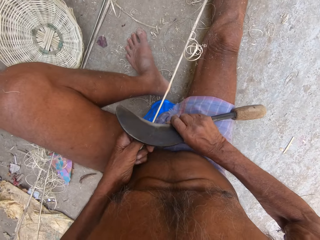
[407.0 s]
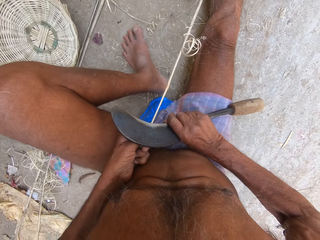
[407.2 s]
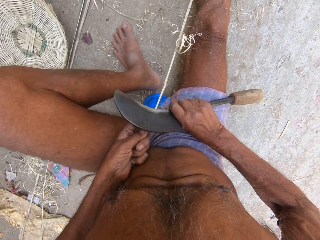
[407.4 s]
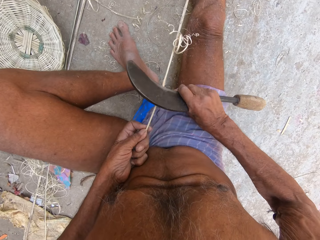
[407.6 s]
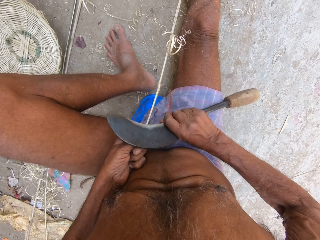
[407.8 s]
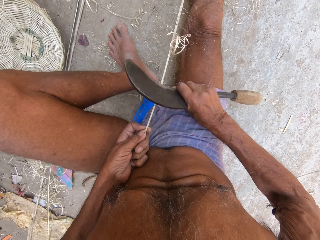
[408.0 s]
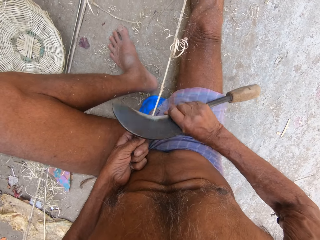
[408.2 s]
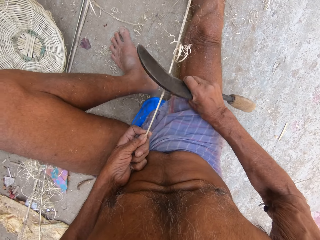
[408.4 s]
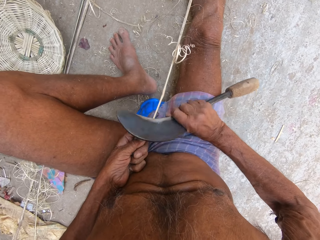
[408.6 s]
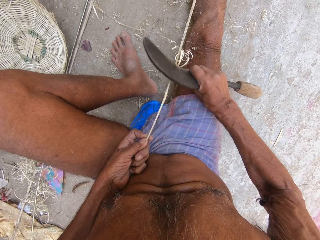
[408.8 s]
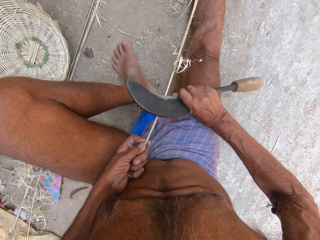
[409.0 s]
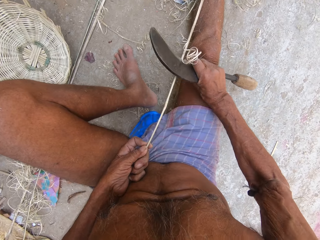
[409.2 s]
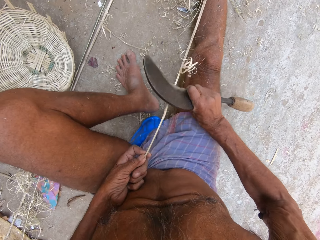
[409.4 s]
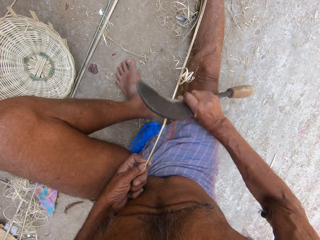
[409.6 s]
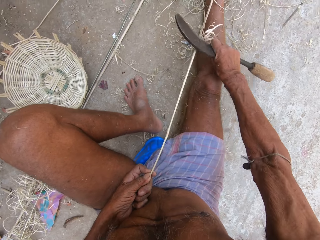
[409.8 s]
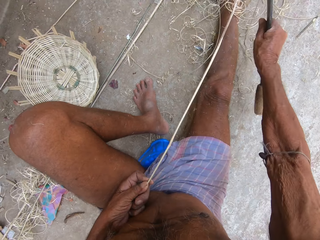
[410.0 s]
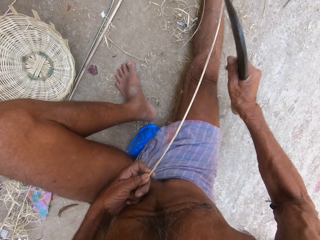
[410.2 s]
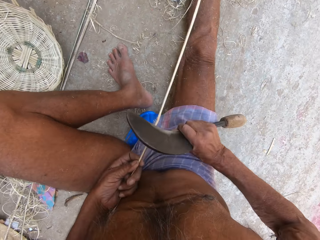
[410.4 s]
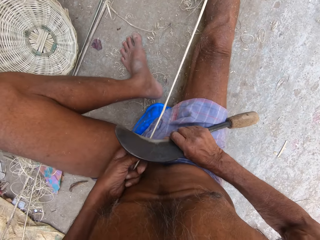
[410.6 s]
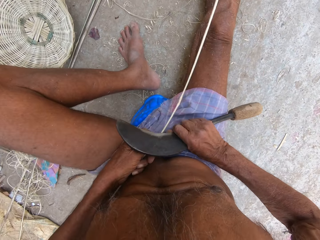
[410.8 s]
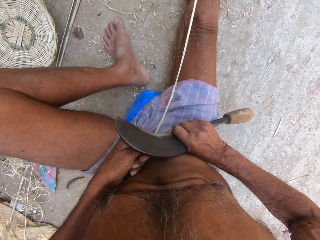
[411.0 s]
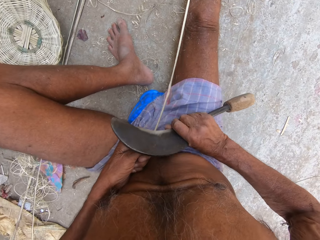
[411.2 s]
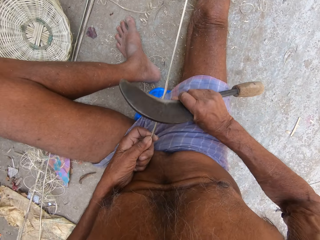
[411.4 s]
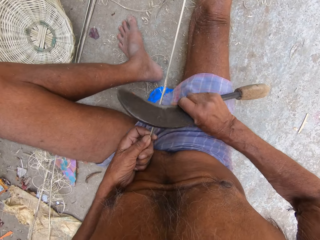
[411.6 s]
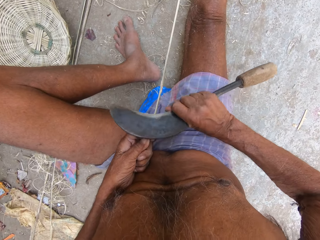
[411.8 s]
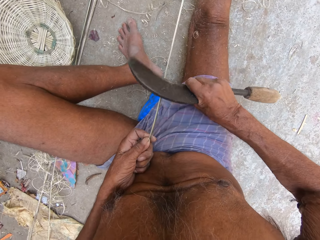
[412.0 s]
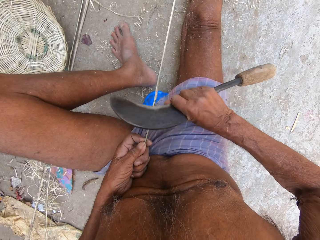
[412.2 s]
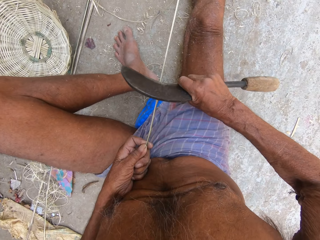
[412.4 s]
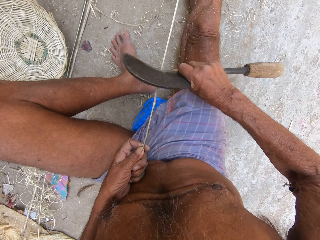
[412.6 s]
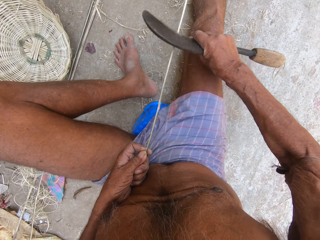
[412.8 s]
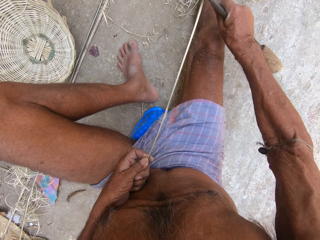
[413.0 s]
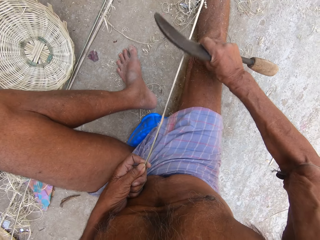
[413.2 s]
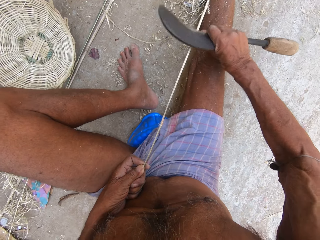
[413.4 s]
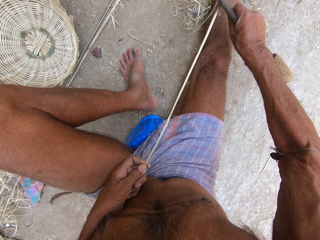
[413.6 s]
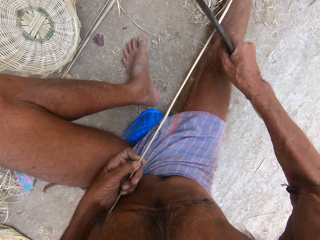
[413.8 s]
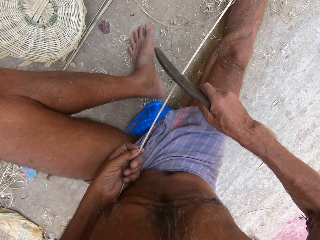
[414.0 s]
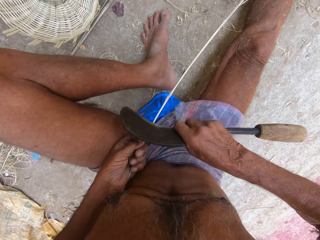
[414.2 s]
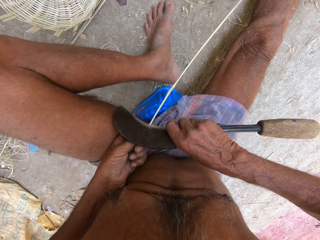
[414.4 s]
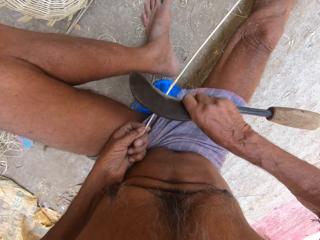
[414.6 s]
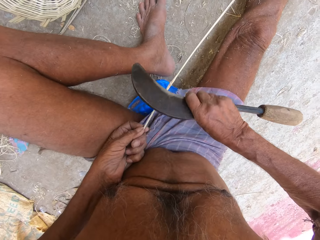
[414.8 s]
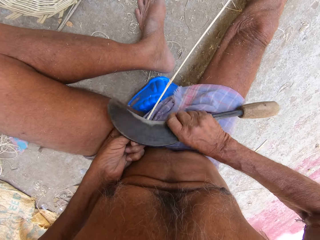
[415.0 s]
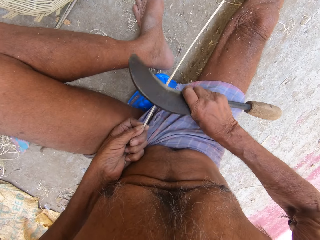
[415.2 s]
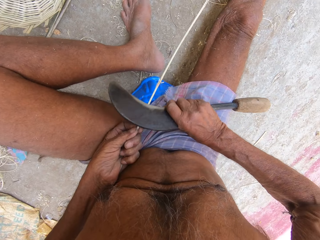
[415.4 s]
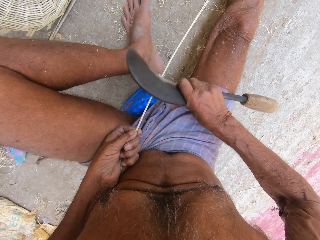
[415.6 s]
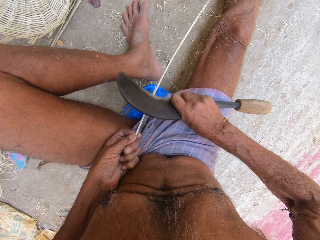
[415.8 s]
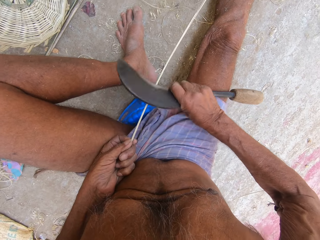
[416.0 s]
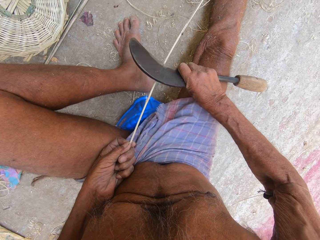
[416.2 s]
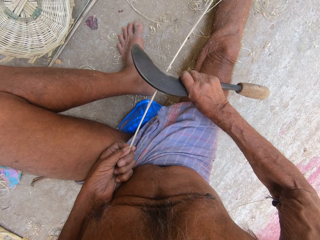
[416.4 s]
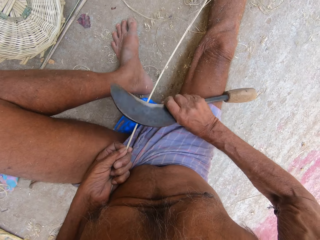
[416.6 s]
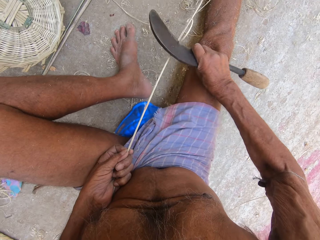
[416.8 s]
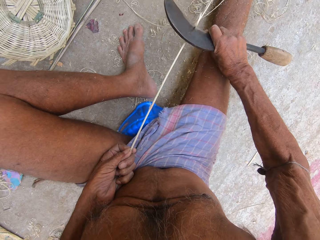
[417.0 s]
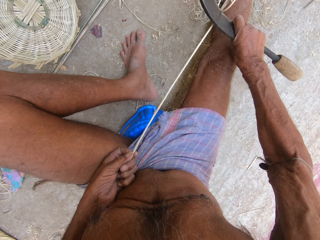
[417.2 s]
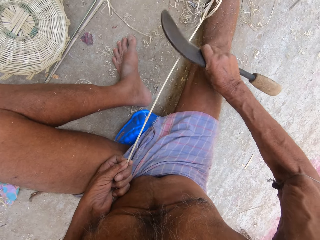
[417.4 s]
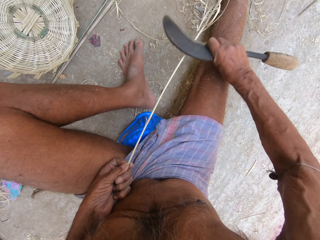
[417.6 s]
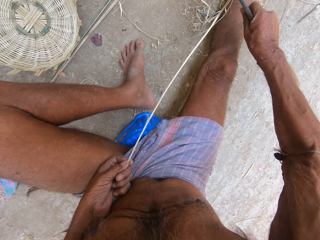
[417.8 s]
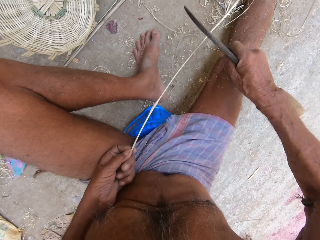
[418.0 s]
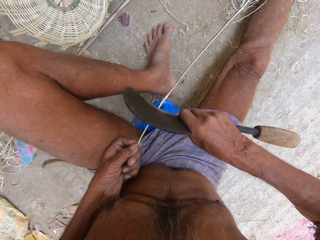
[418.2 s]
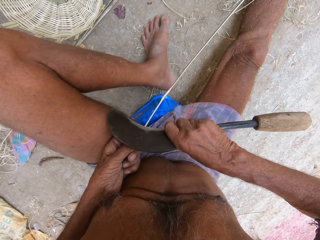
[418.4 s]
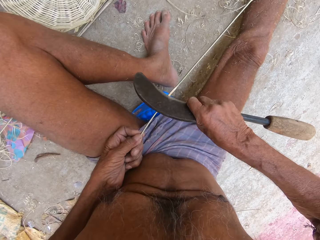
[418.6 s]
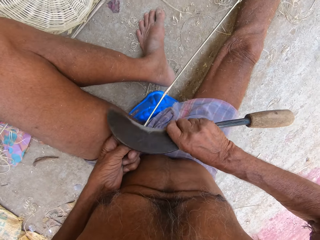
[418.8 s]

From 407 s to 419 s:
The camera wearer trims the palm frond in his left hand with the kukri knife in his right hand.

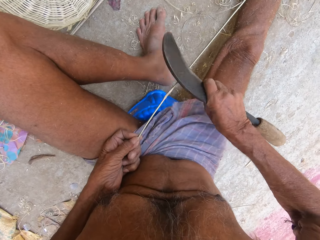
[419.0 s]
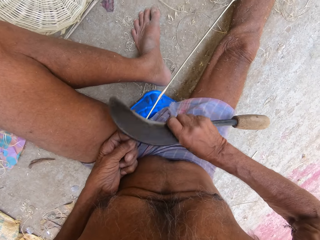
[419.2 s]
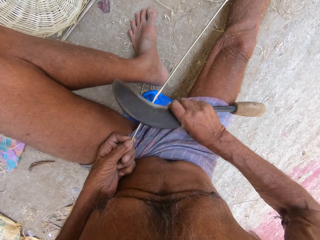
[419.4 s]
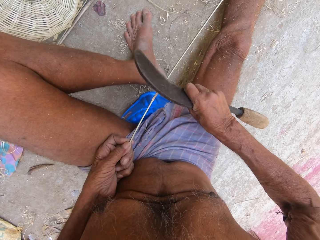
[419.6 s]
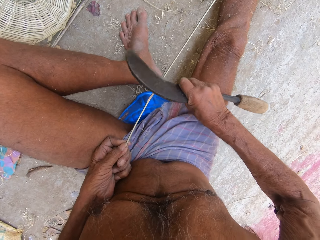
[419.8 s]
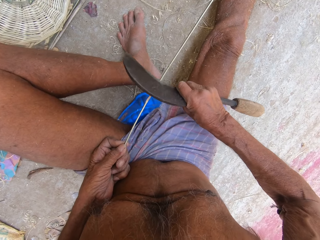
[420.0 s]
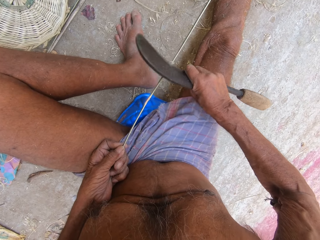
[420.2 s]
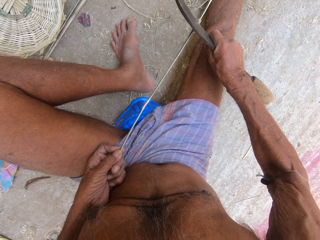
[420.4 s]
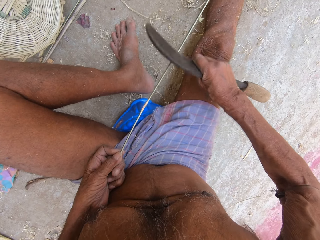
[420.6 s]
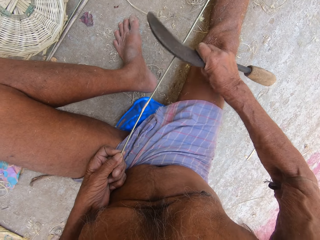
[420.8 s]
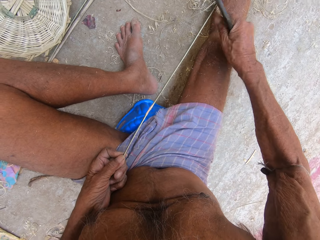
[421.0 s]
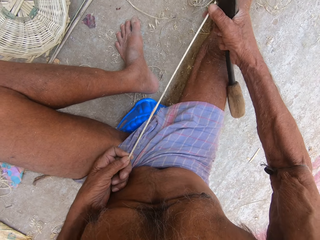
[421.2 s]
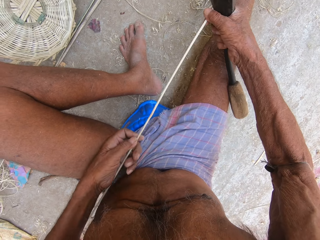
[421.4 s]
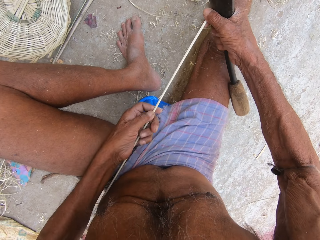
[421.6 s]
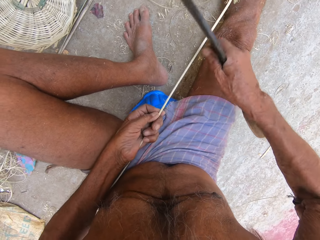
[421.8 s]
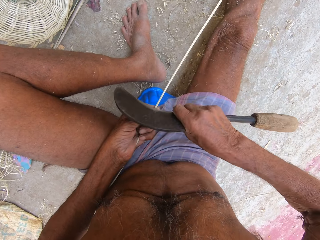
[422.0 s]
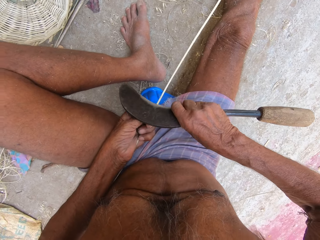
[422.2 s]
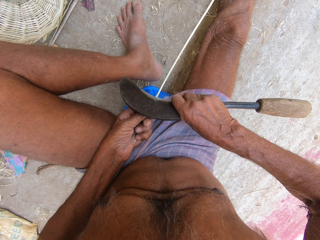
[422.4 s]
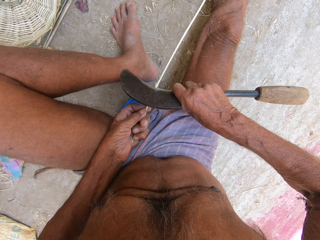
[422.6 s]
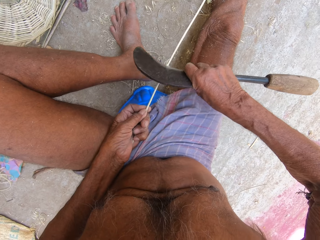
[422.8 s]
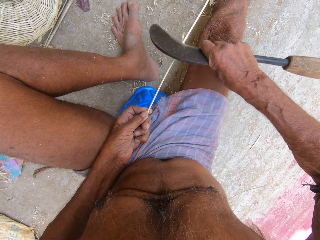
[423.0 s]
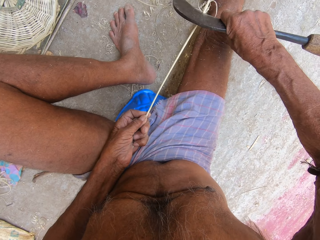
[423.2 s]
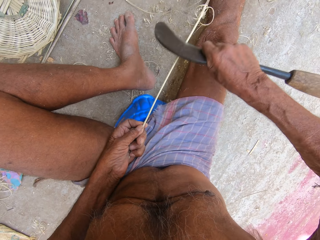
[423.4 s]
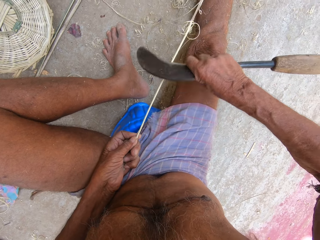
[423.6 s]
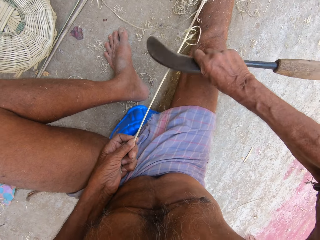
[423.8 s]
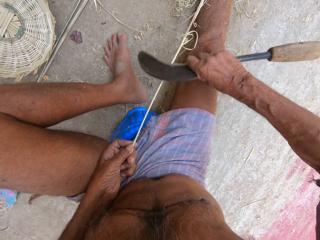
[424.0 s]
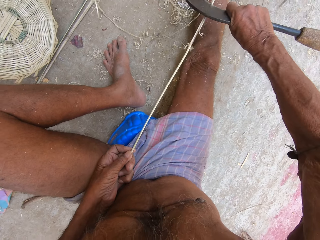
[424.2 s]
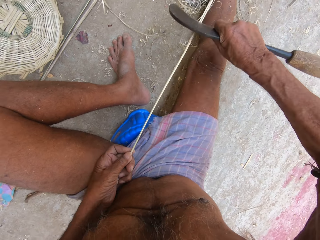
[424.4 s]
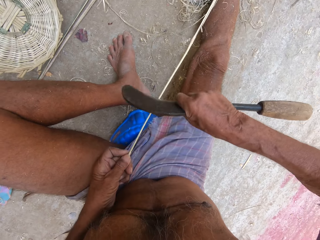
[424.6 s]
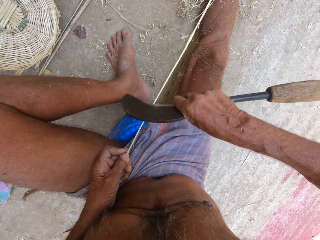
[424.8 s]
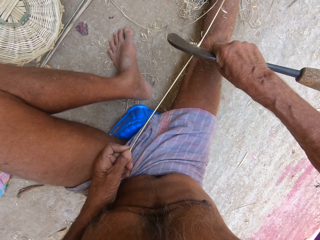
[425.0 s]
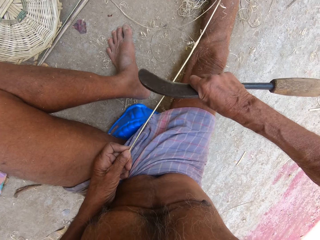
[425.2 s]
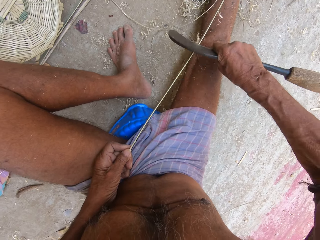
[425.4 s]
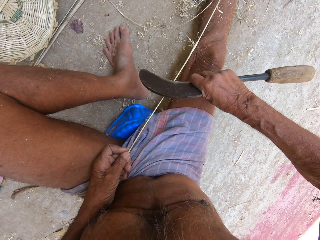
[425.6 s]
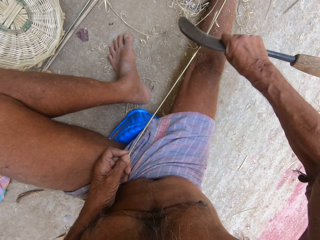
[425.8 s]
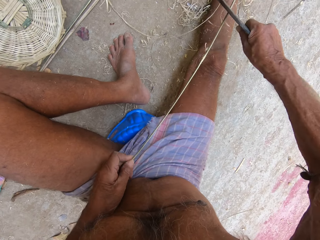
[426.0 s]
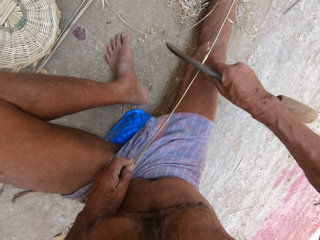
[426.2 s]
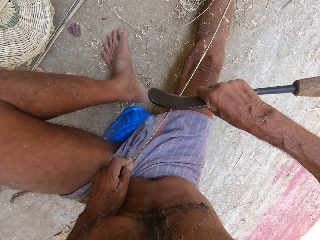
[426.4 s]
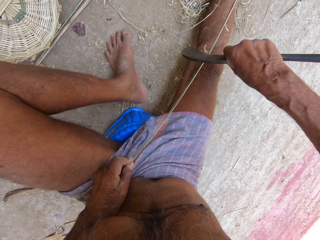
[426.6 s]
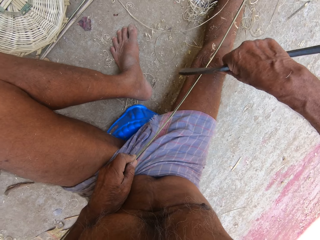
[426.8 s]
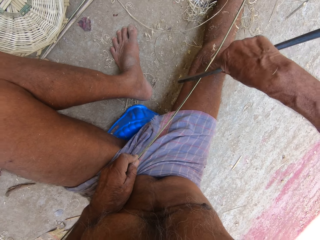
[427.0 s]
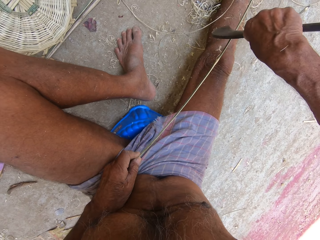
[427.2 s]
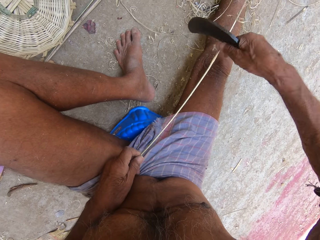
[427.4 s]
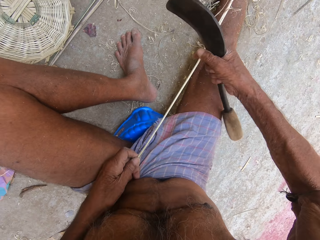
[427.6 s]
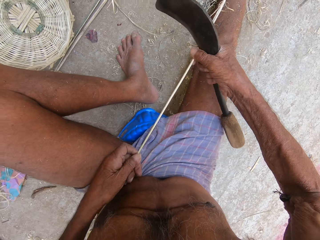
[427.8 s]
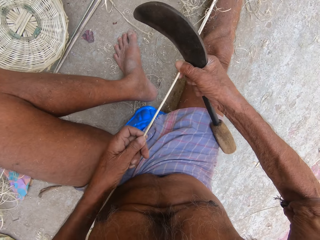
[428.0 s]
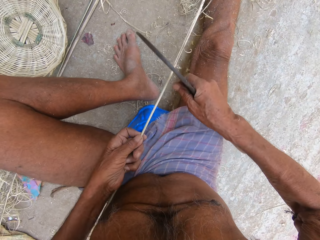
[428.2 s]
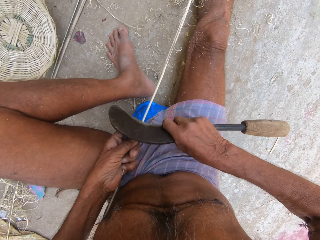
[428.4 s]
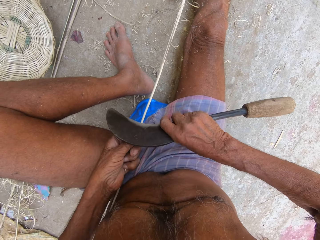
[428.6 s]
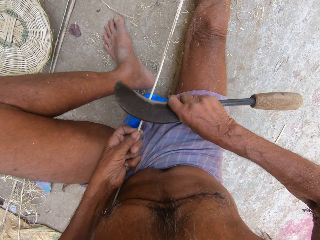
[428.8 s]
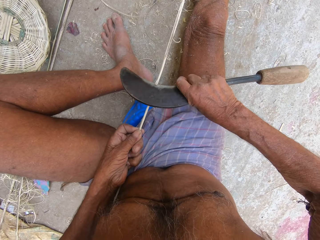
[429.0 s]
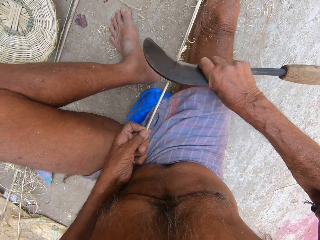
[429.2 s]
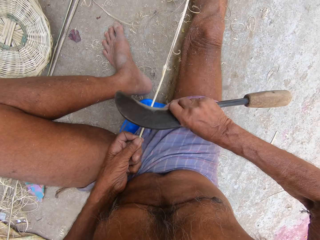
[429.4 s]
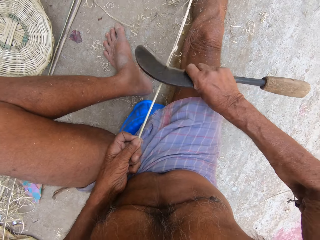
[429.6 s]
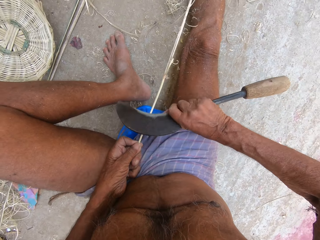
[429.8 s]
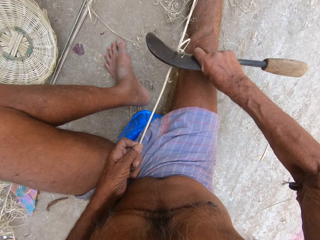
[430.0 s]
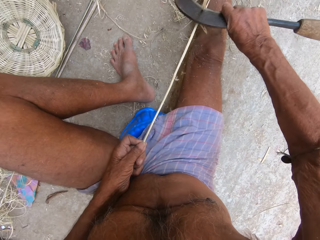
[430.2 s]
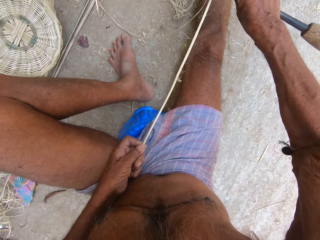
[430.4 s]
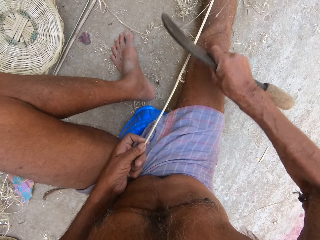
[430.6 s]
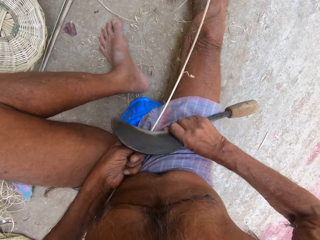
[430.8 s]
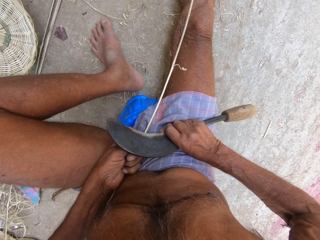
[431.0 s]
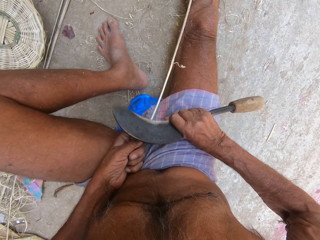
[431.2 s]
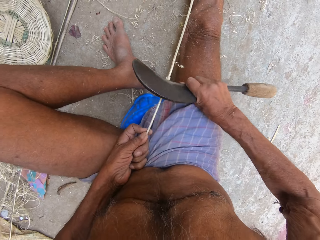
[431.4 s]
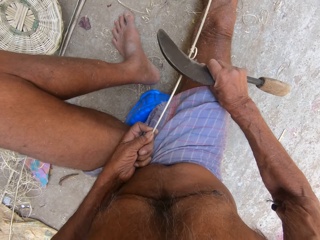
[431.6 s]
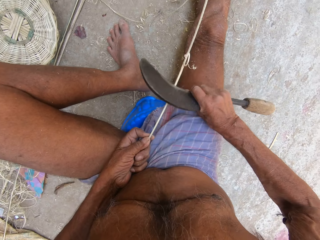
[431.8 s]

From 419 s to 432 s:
The camera wearer adjusts the palm frond with both hands. He trims the palm frond in his left hand with the kukri knife in his right hand. He adjusts the palm frond with both hands. He trims the palm frond in his left hand with the kukri knife in his right hand.
